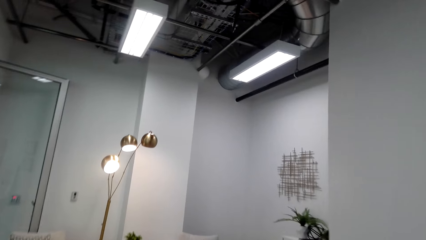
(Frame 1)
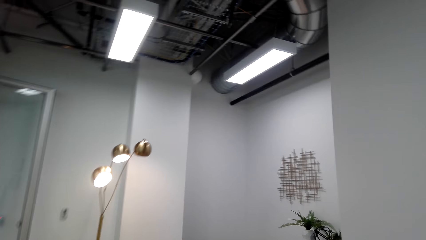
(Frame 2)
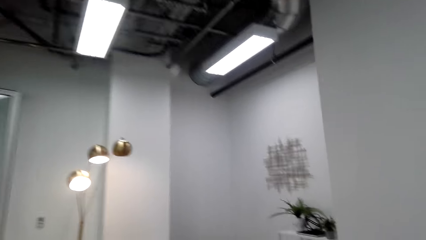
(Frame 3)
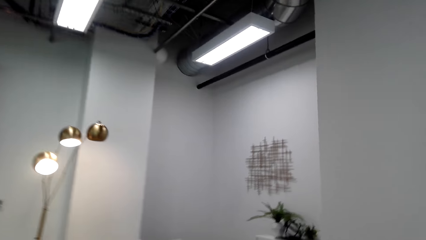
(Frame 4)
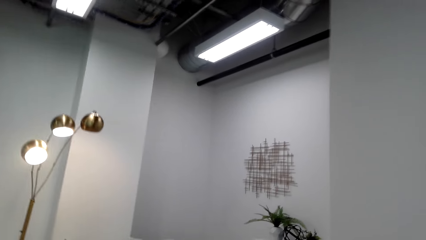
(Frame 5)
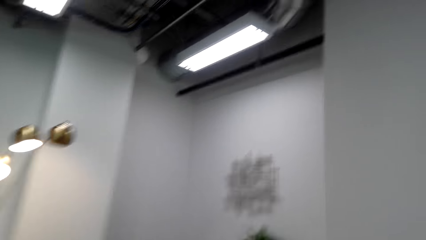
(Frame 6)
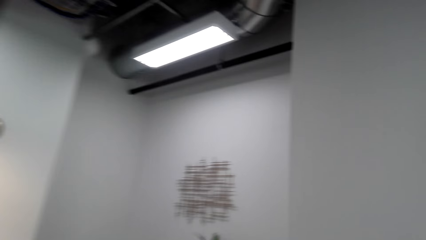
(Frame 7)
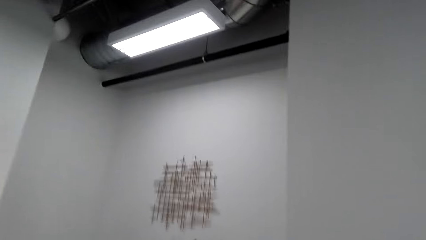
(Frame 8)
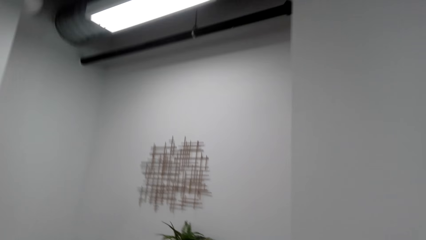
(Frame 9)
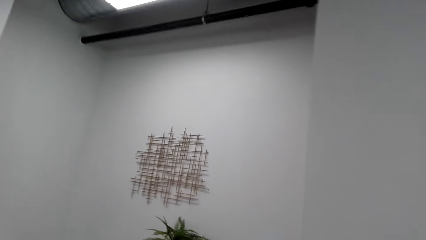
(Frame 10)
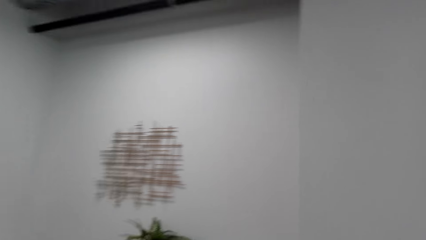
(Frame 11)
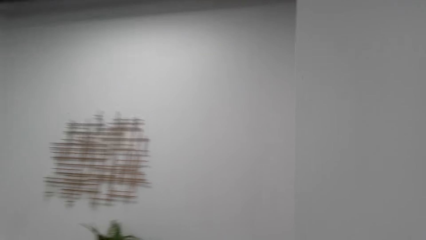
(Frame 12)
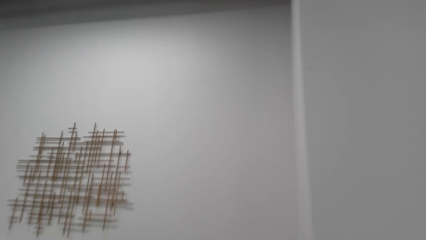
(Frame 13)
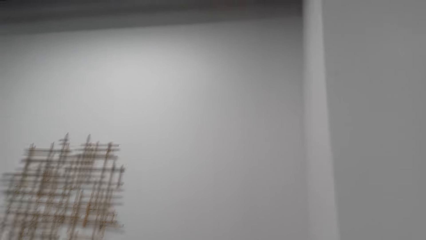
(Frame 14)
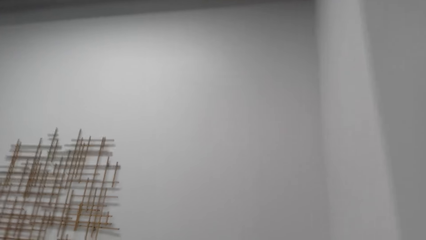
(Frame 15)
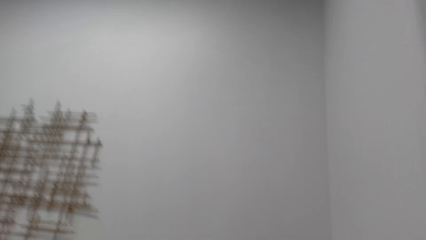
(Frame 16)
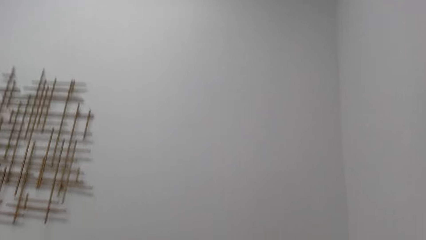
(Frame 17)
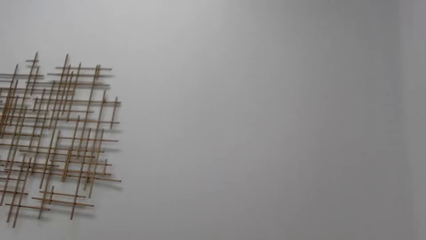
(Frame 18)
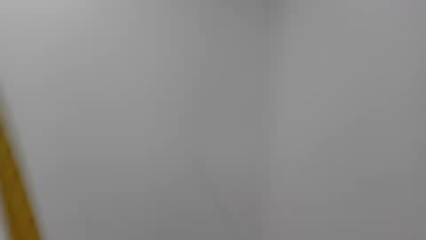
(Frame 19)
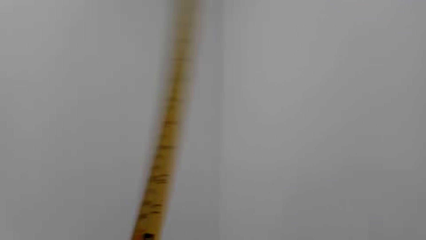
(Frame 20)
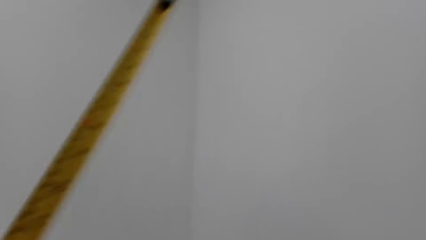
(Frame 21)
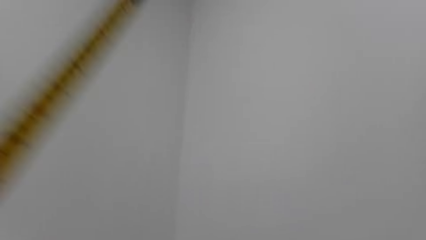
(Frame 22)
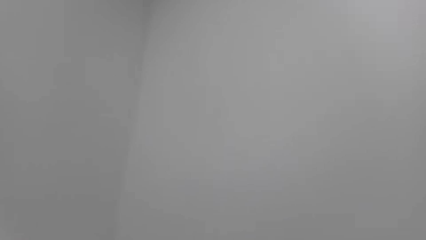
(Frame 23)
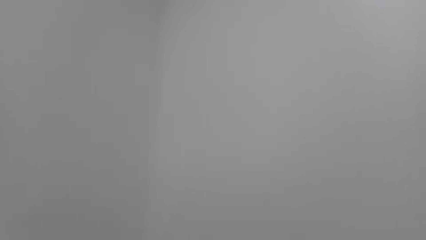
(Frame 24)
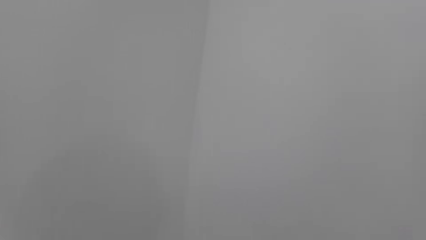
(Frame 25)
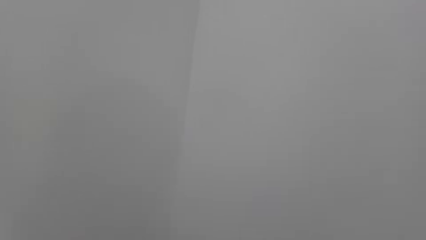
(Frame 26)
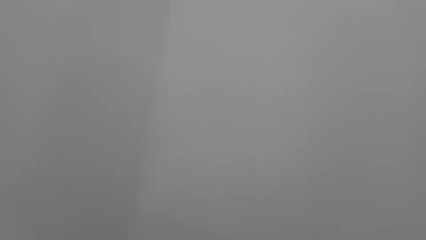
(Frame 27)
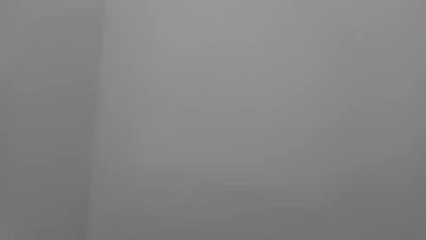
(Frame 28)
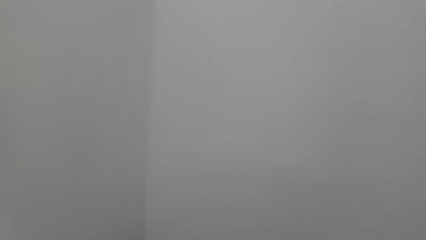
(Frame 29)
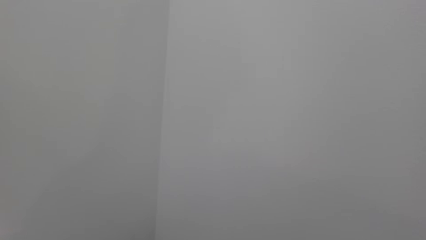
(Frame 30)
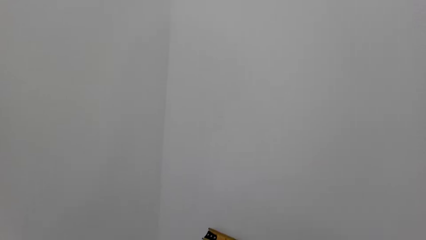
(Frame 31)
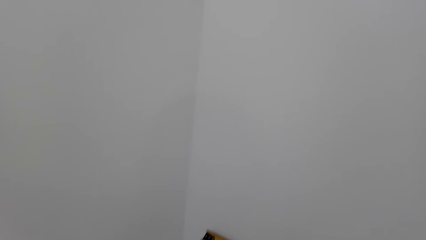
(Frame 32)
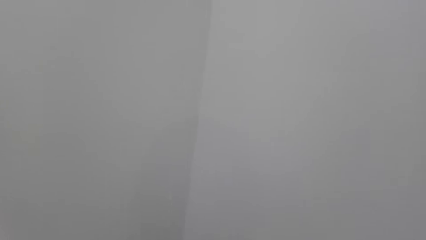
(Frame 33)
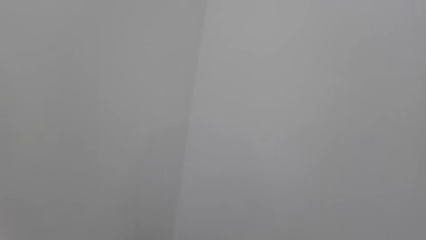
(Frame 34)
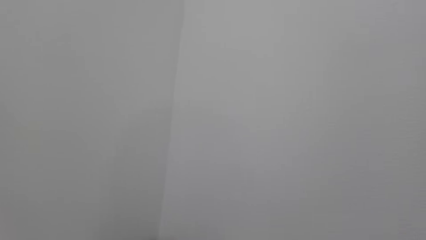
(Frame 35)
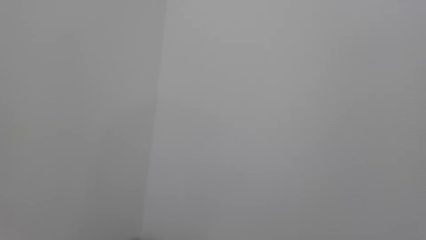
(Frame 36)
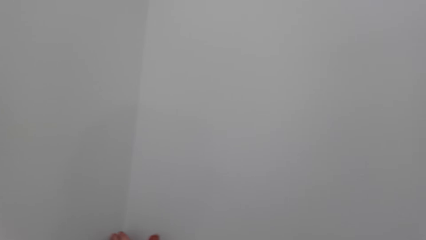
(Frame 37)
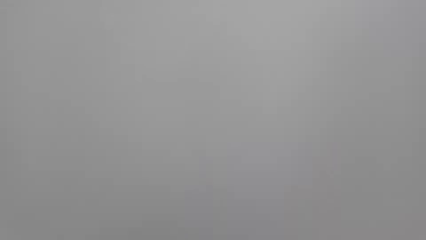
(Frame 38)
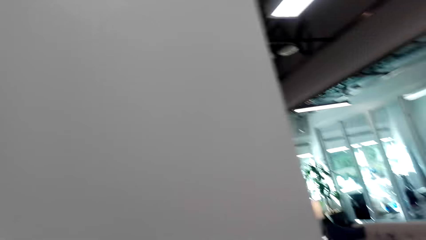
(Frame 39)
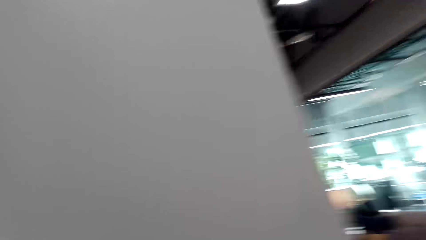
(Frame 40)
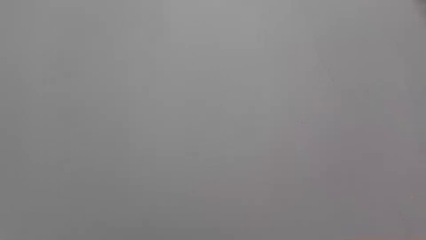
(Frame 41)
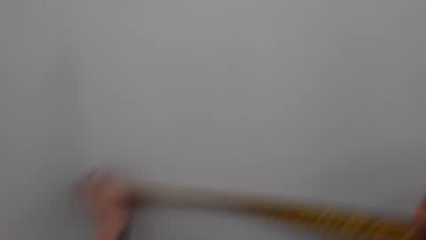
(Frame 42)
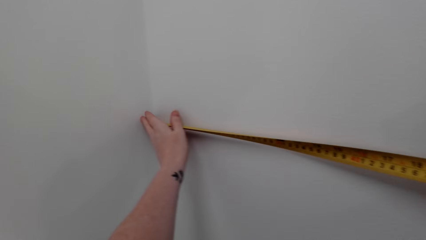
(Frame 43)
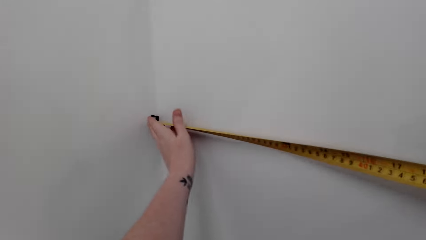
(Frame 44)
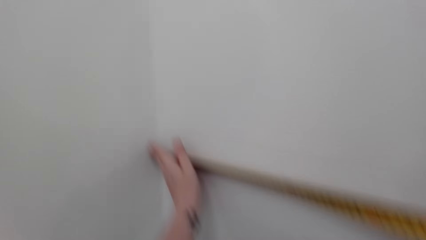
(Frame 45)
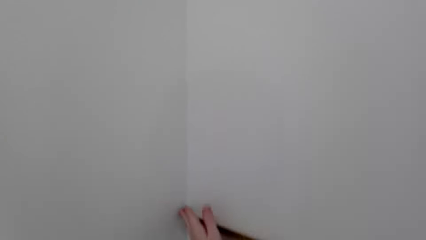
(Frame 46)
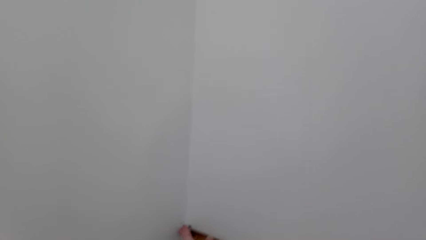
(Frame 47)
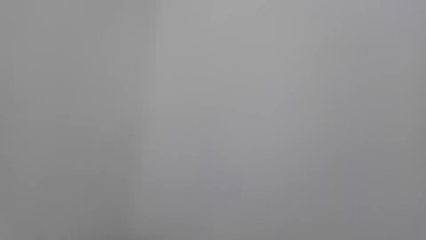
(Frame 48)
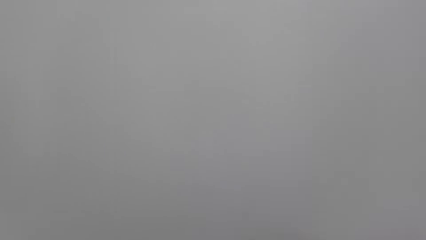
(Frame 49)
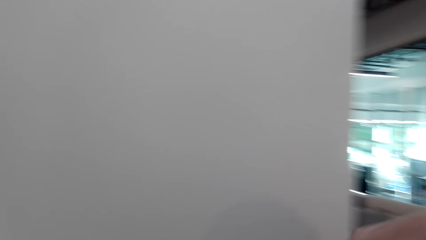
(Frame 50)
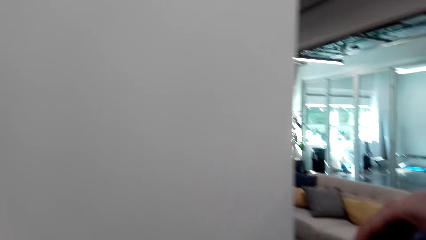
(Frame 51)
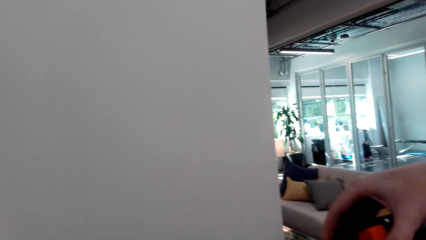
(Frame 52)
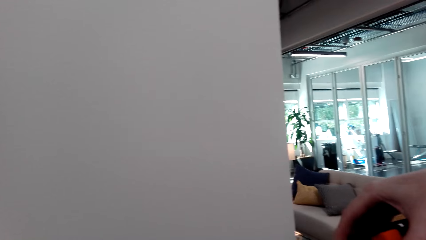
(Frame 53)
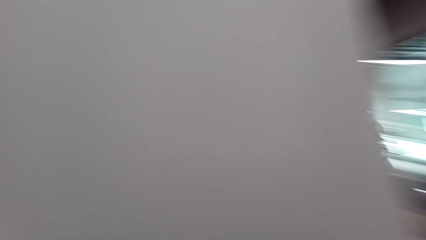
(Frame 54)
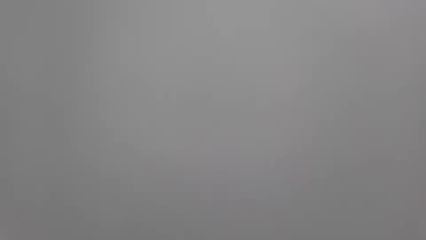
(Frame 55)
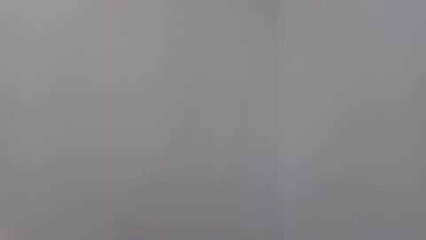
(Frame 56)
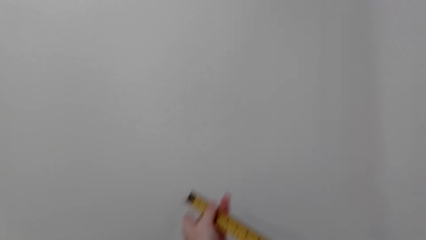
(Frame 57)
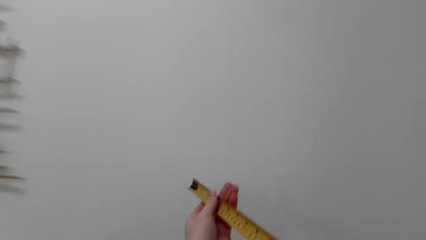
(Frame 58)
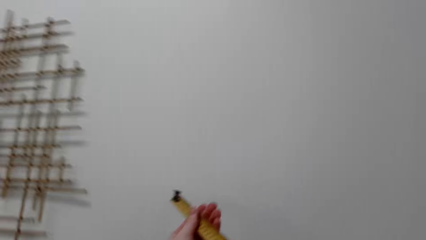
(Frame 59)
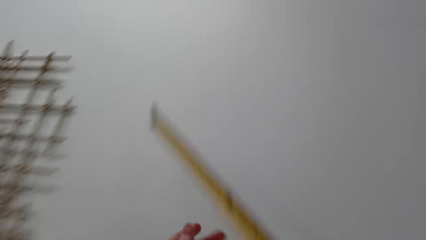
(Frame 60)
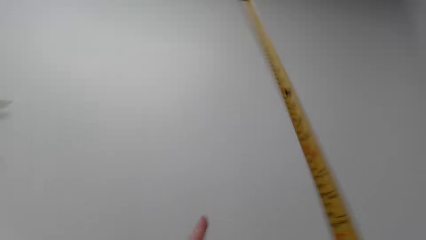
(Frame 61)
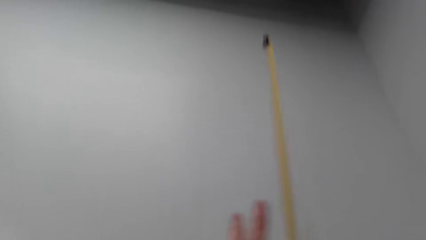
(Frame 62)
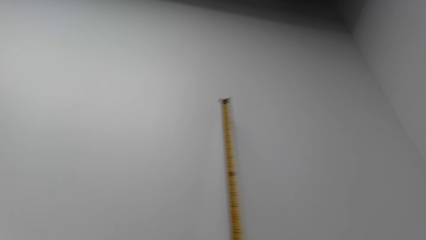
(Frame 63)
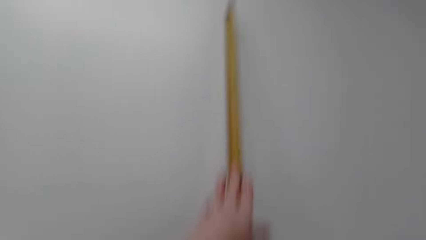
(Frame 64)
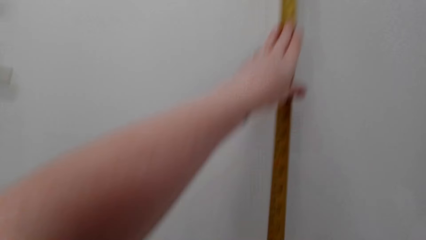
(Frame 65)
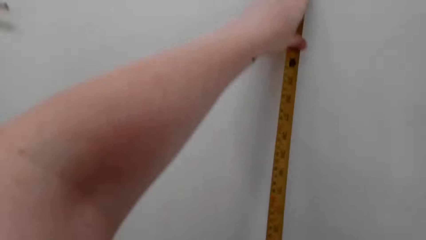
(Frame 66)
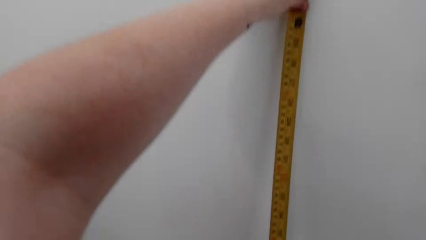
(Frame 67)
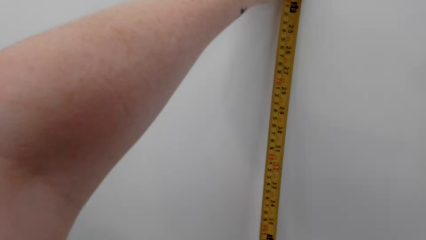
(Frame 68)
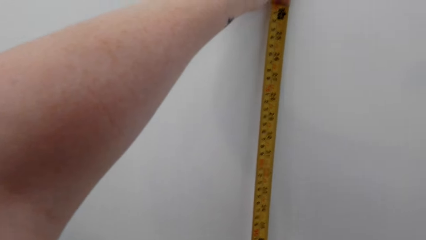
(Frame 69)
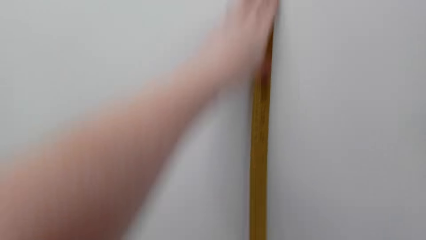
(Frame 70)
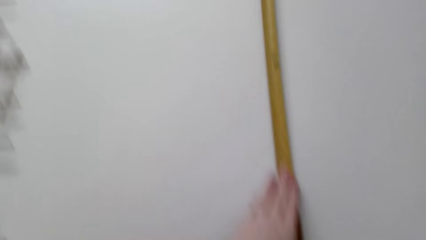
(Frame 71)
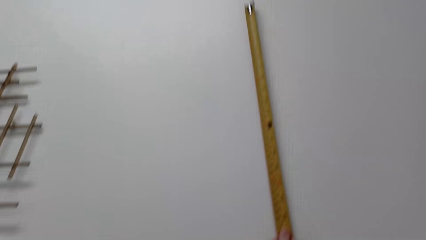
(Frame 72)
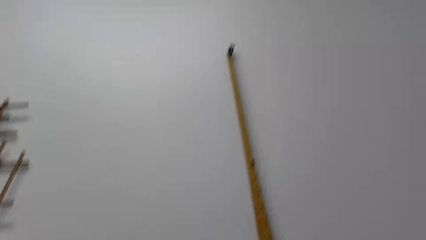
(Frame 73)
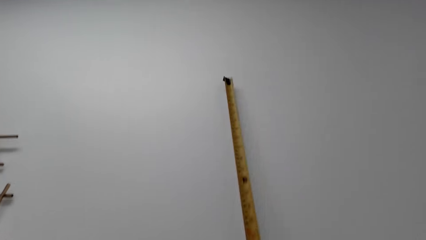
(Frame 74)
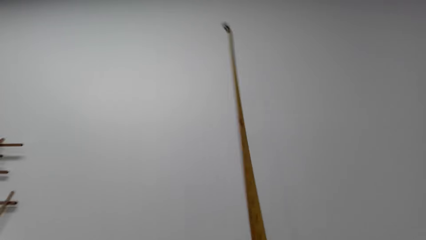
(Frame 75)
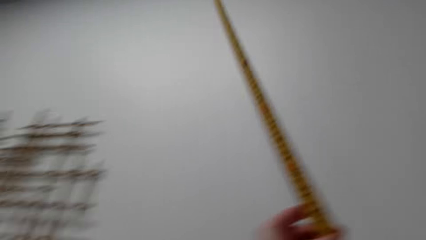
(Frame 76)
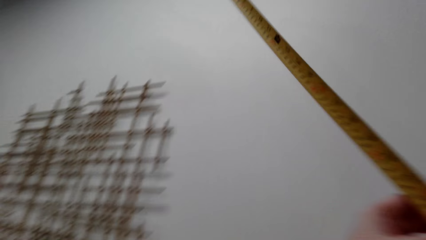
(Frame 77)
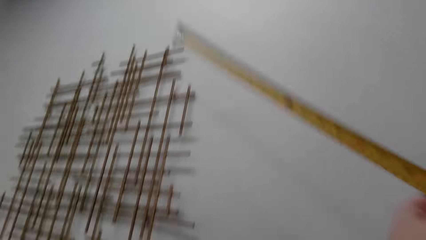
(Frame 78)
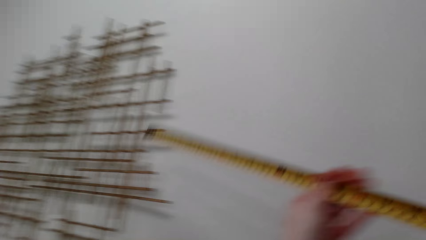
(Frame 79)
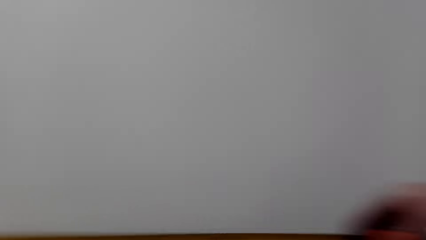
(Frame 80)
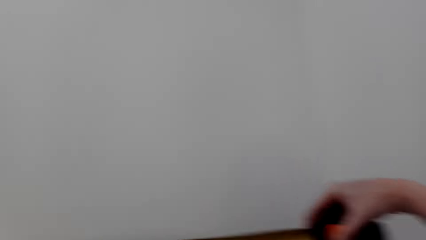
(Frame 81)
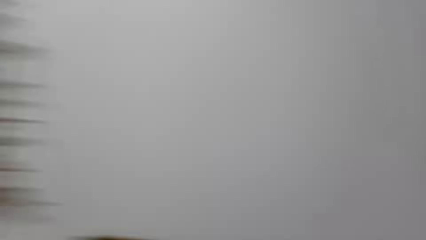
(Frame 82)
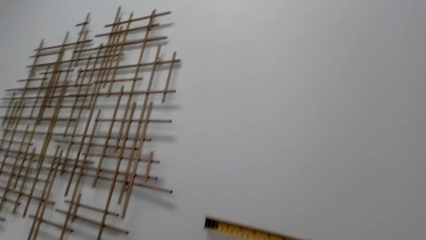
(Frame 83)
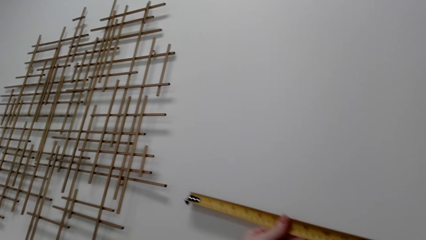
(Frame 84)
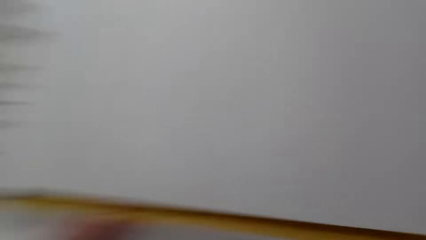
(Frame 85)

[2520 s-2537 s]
The camera wearer measures the wall with the tape measure.
